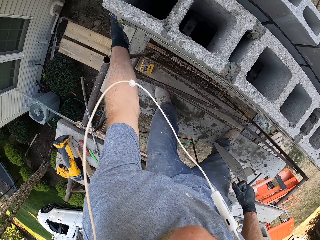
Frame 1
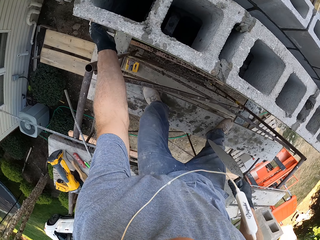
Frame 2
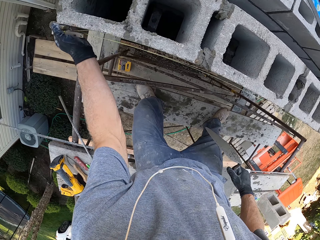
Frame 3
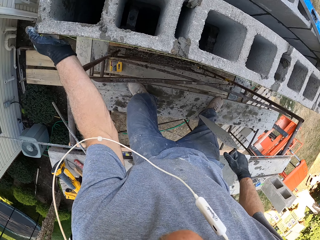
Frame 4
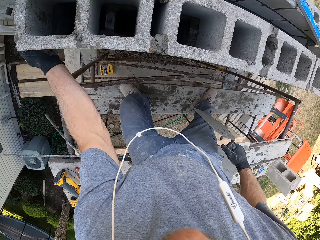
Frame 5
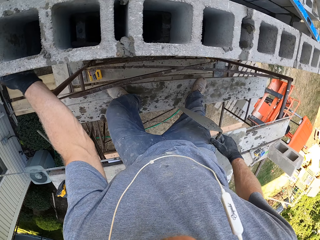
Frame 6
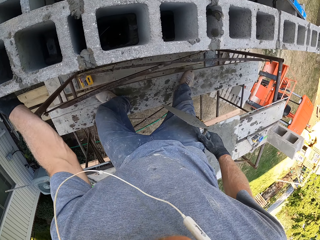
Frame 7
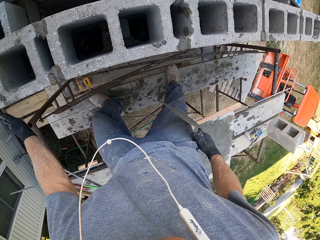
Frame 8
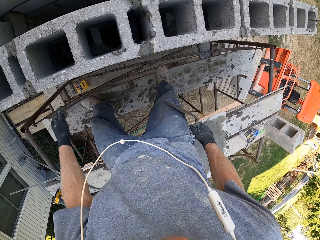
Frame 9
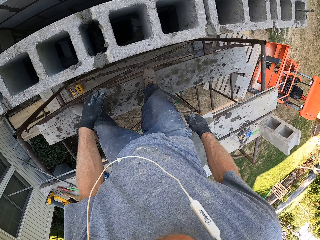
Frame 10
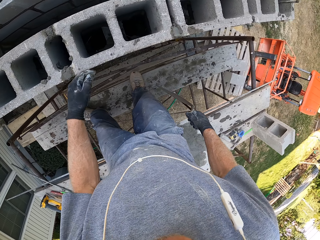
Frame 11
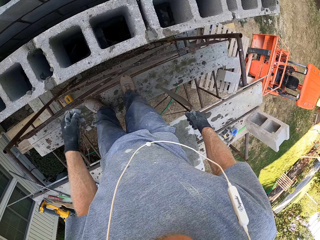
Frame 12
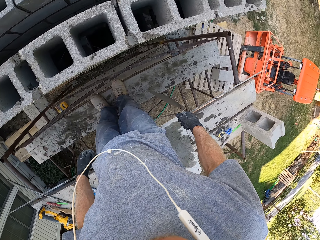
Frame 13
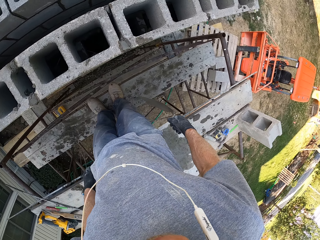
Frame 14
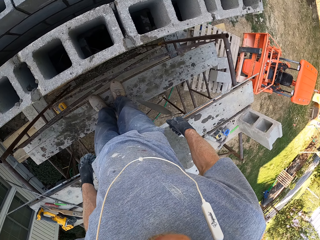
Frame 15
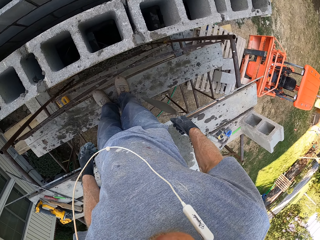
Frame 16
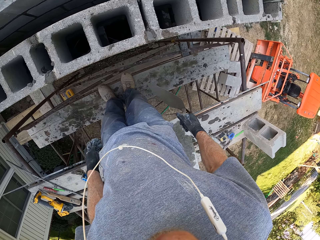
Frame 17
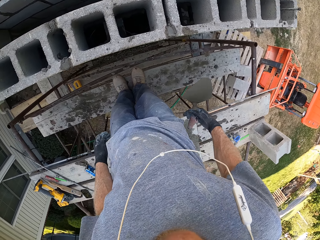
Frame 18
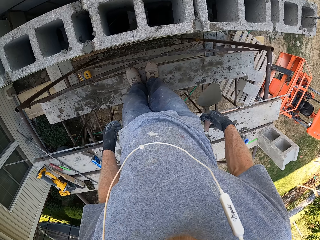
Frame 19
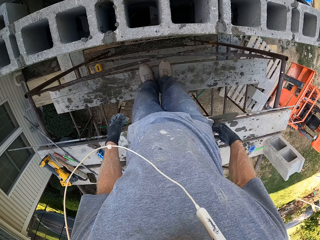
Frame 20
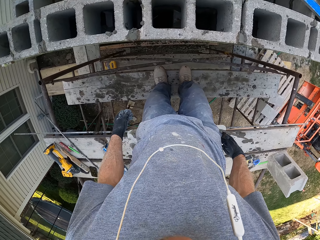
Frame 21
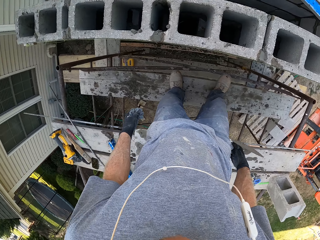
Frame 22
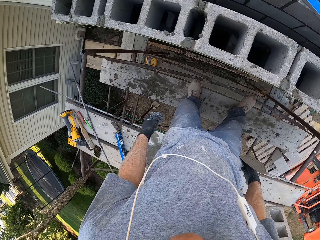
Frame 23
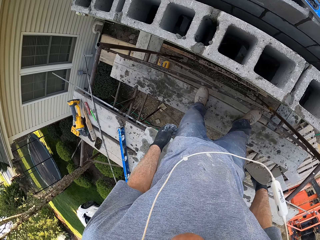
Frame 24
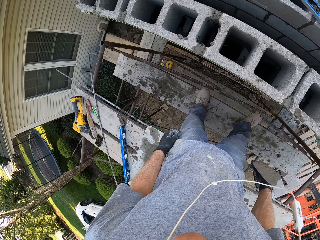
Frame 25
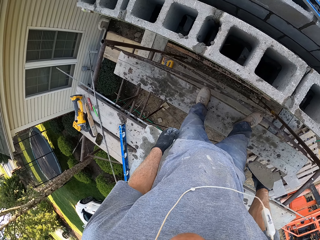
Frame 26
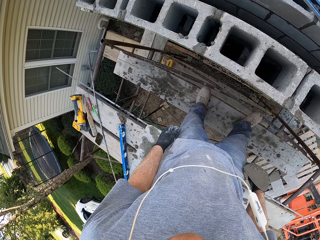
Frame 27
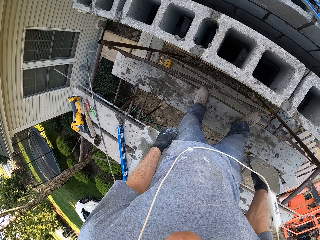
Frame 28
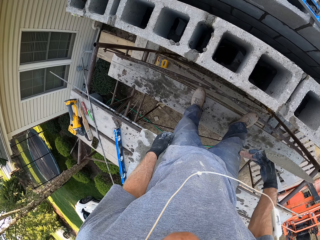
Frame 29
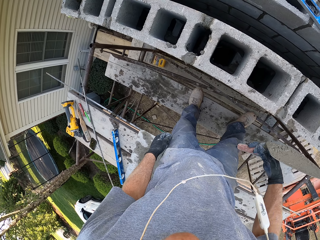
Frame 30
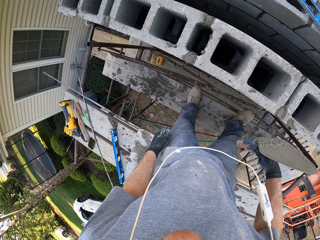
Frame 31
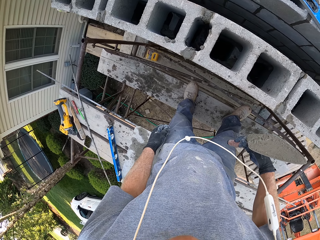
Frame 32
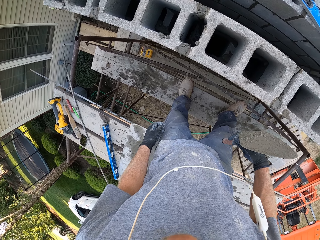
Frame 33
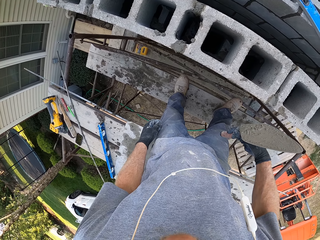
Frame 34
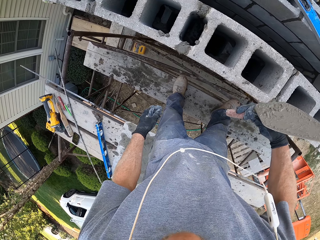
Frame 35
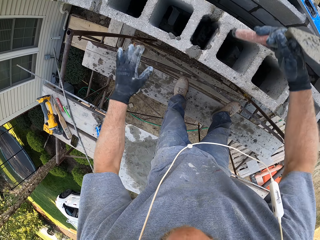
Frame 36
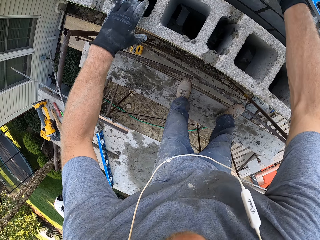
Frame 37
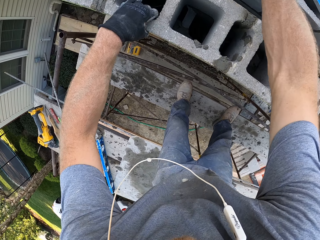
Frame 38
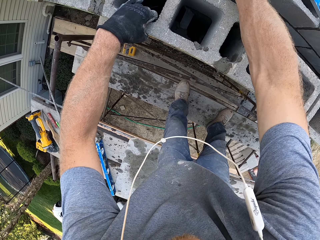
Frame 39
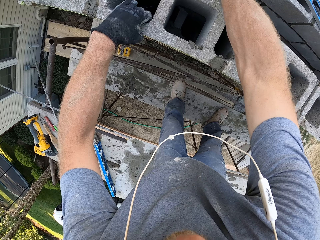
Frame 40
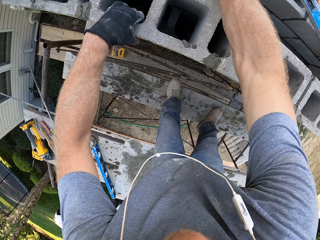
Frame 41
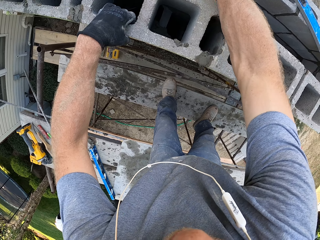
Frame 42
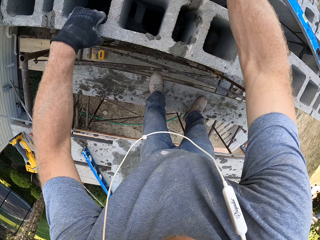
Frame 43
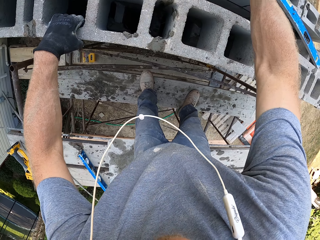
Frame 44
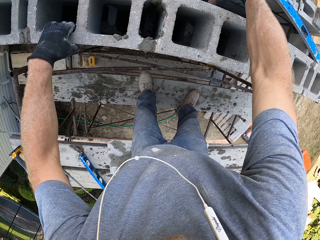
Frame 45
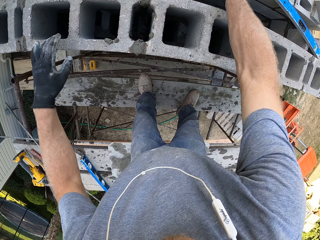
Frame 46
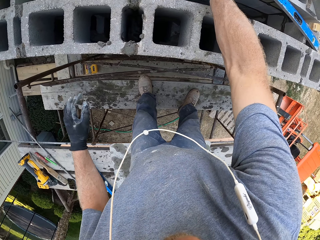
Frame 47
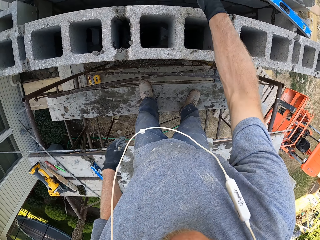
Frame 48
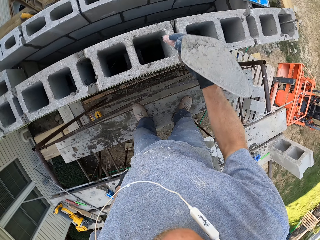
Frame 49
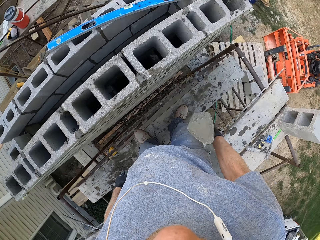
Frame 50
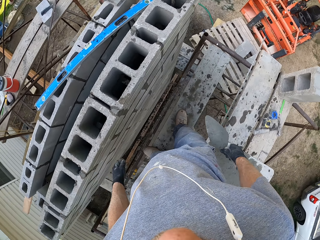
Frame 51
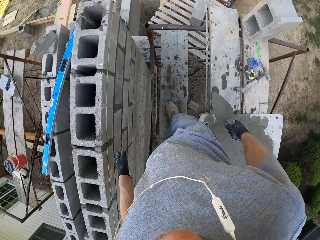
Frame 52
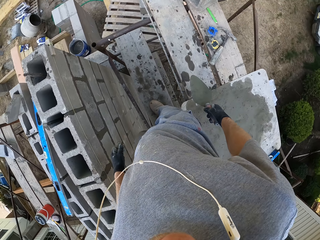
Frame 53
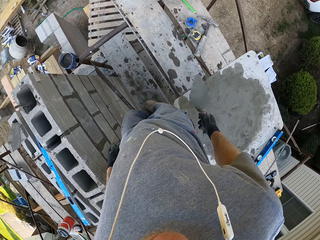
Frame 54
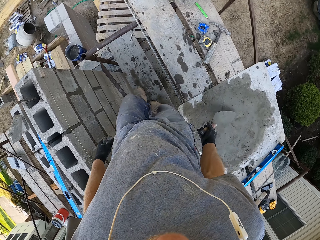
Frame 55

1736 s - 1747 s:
The camera wearer touches his nose. He moves the string line. He holds the trowel. He holds the stone brick and hits the brick.

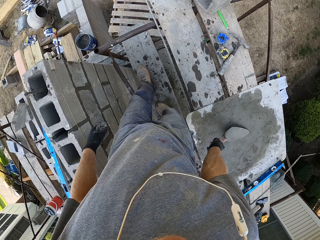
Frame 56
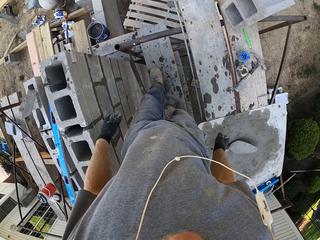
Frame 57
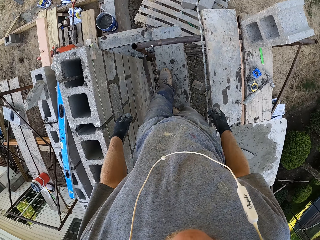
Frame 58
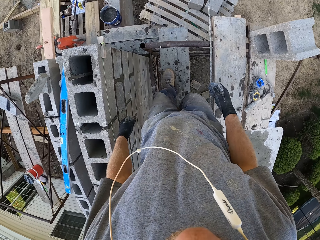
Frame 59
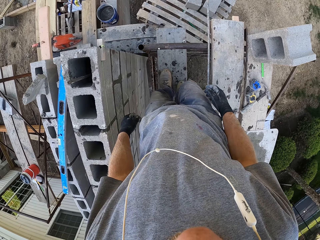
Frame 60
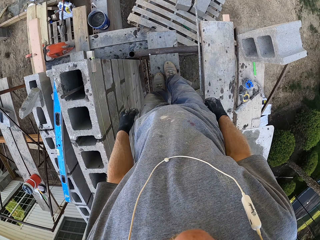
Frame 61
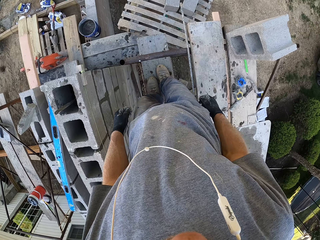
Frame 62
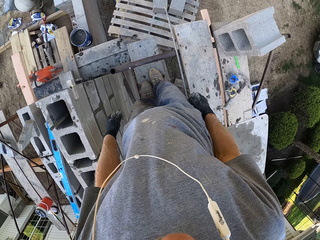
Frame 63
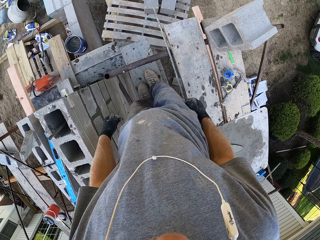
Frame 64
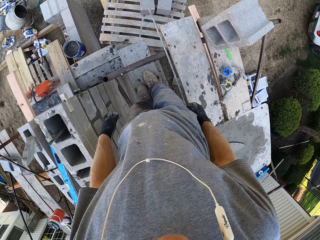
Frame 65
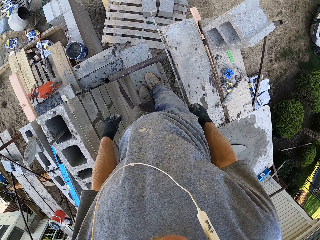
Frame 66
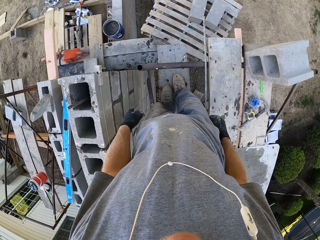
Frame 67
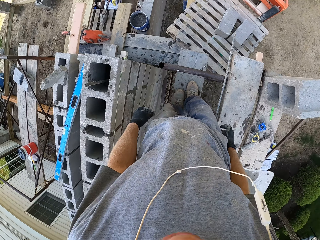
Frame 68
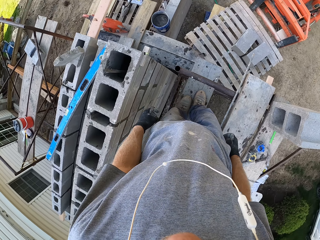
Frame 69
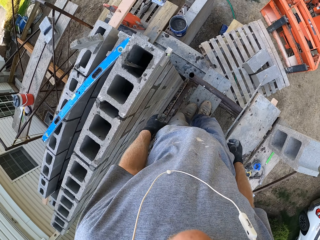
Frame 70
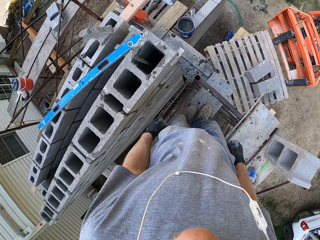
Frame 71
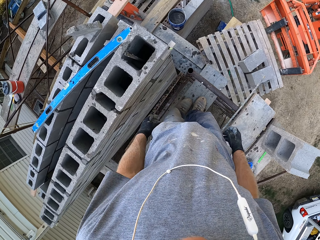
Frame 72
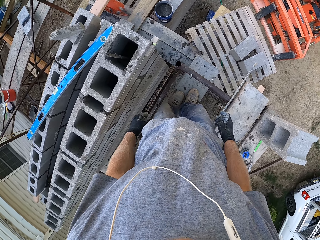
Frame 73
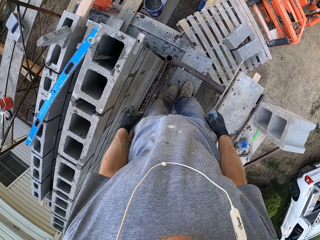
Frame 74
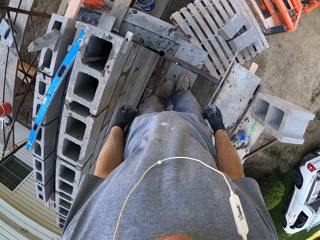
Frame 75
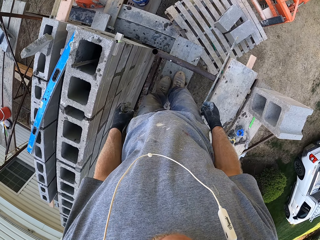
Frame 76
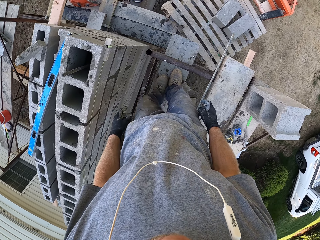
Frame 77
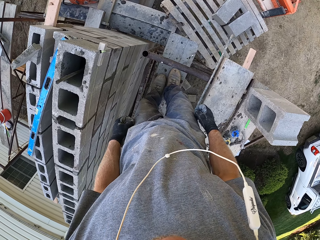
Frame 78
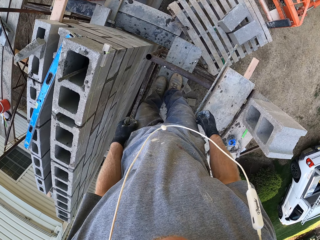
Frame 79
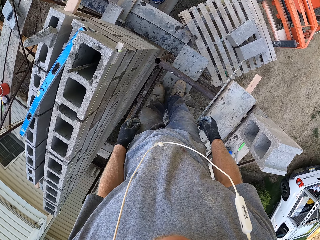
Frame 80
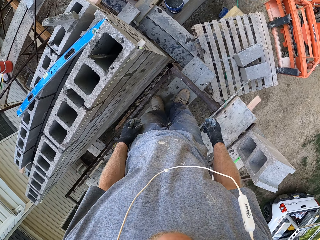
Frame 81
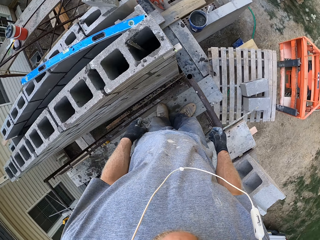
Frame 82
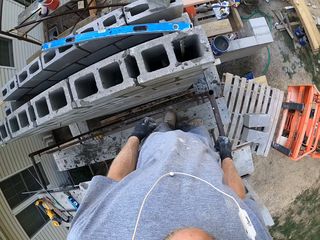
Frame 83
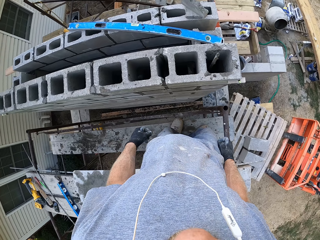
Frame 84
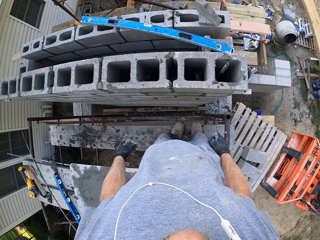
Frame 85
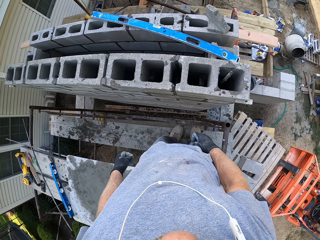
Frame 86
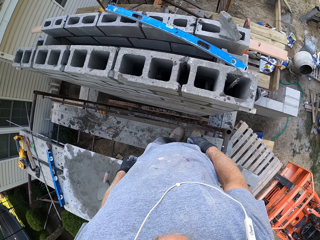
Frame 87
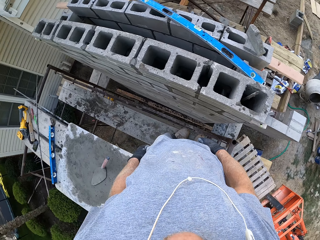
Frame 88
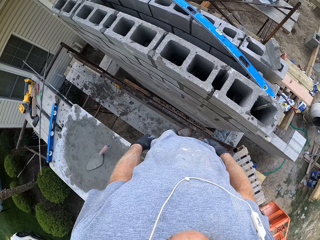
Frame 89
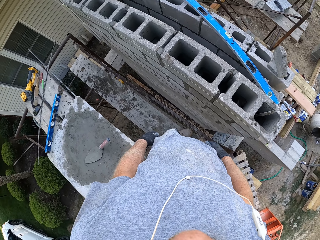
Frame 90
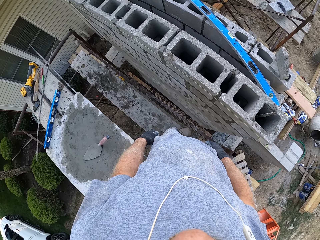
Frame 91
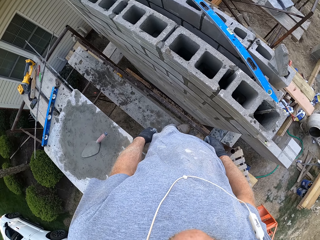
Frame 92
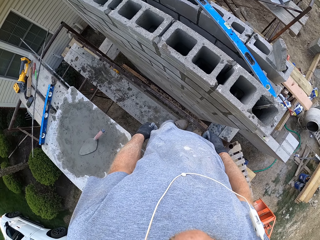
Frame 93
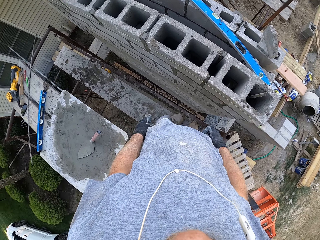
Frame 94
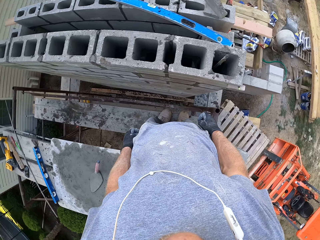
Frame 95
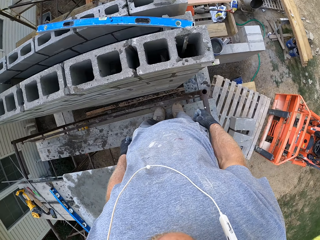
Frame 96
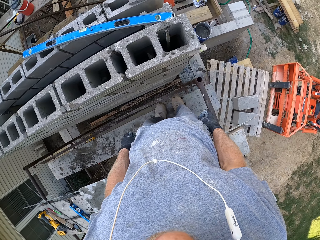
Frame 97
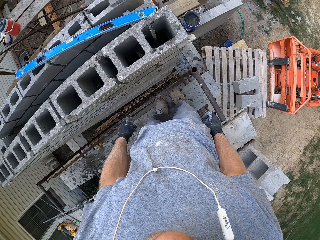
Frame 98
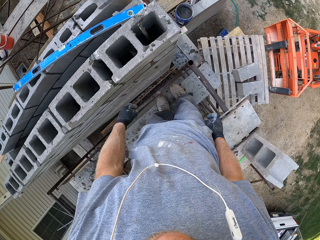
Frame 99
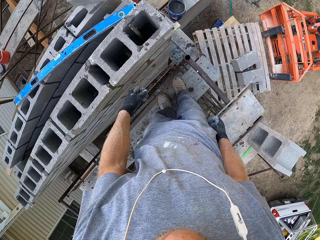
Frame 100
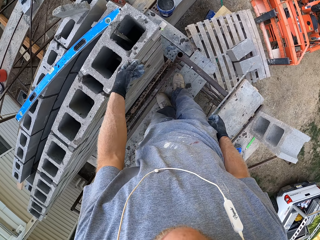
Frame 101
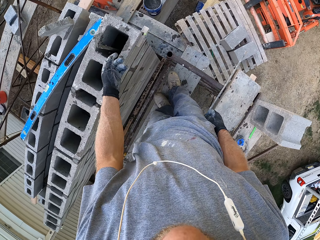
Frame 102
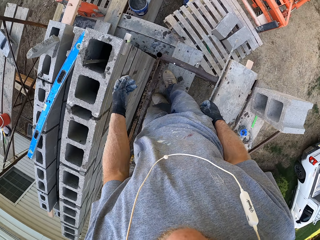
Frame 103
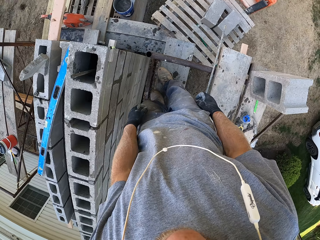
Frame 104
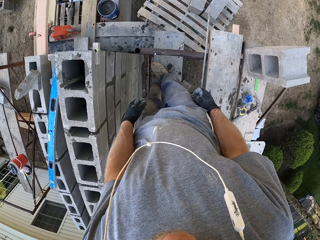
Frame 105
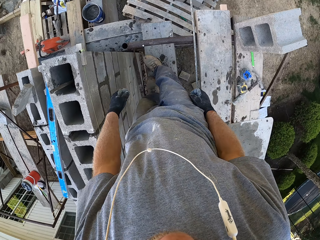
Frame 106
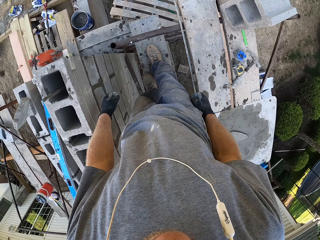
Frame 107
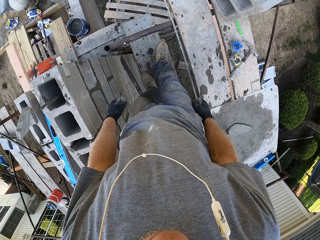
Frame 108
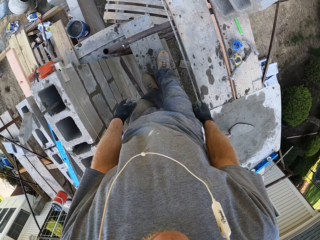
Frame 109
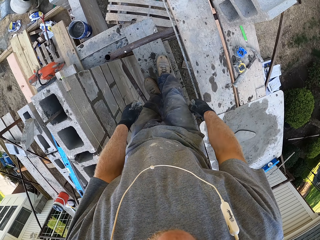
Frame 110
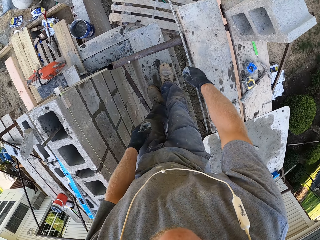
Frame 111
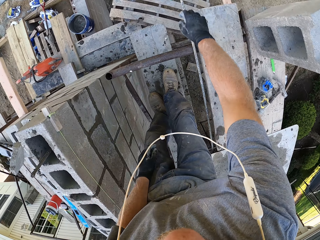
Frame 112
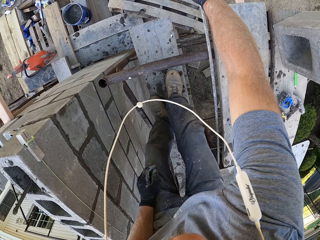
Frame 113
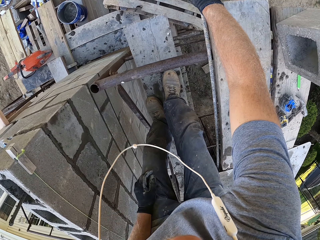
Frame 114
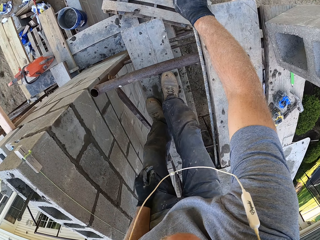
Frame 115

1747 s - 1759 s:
The camera wearer places the masonry trowel on the board. They look around the building.
